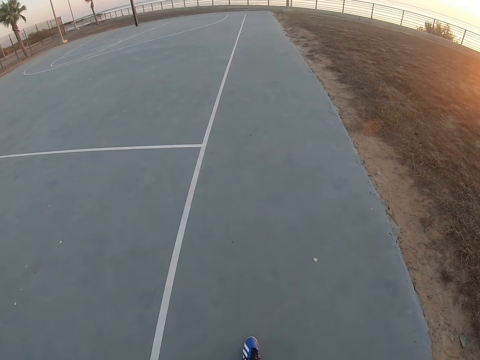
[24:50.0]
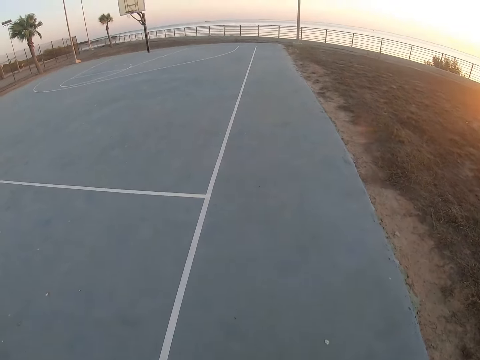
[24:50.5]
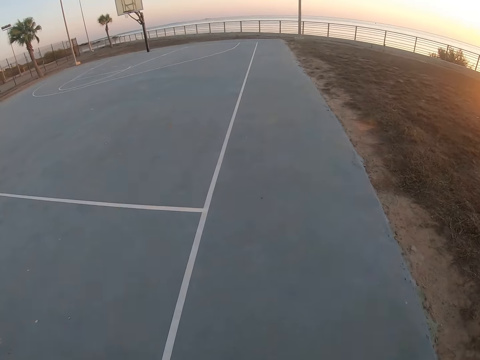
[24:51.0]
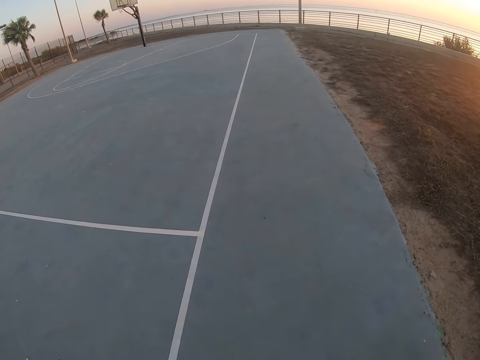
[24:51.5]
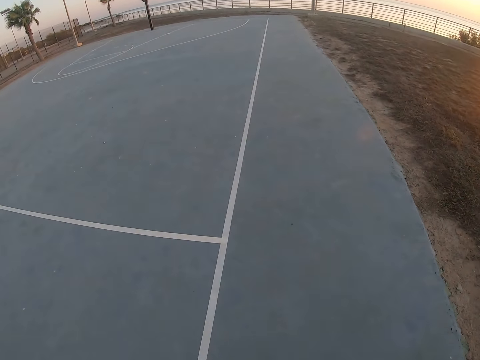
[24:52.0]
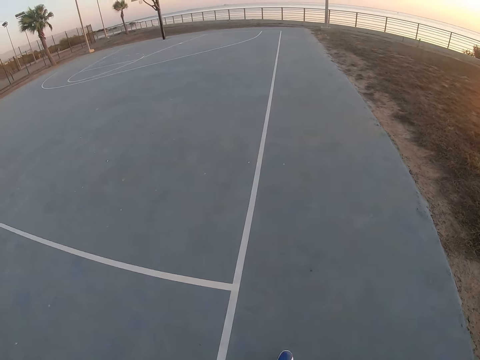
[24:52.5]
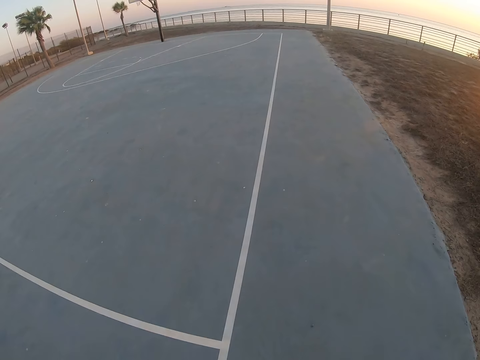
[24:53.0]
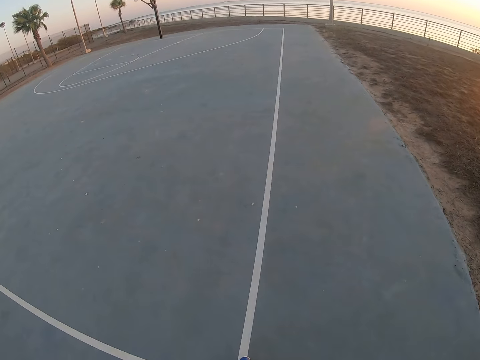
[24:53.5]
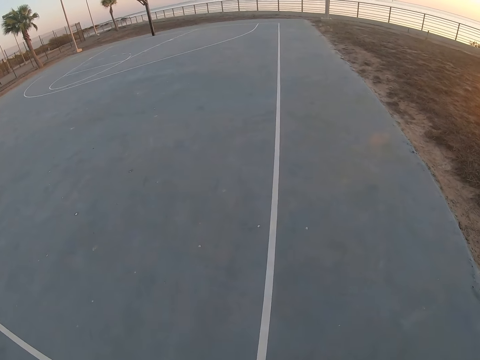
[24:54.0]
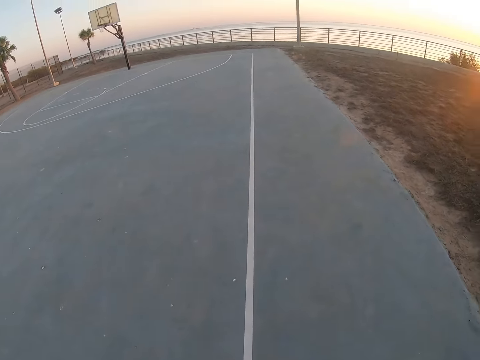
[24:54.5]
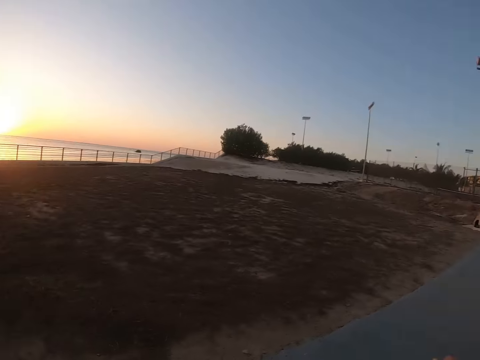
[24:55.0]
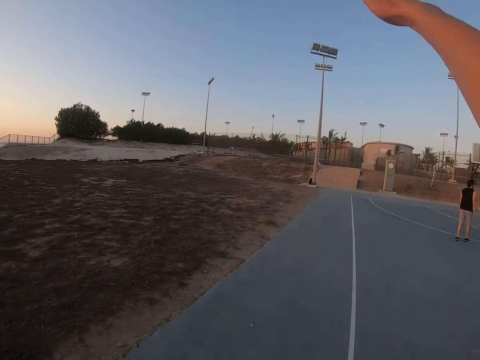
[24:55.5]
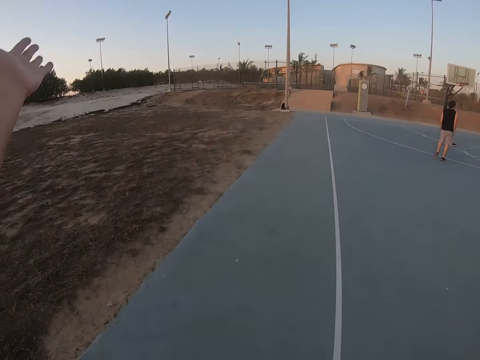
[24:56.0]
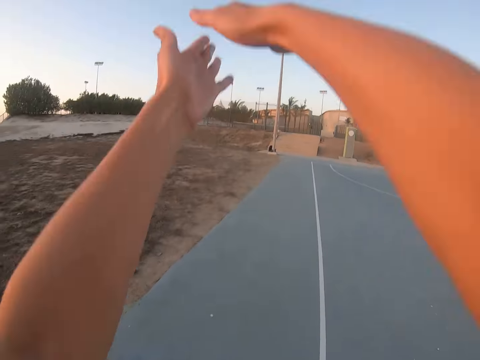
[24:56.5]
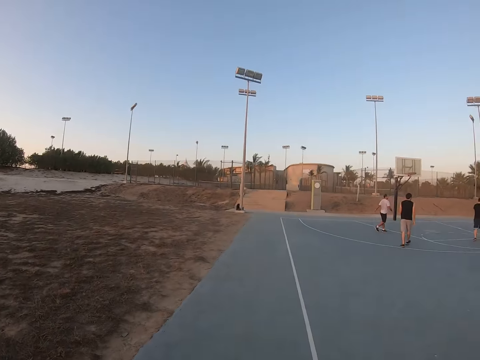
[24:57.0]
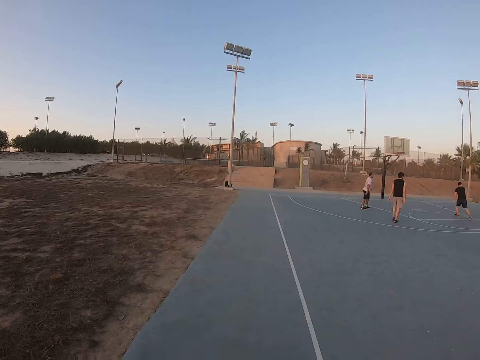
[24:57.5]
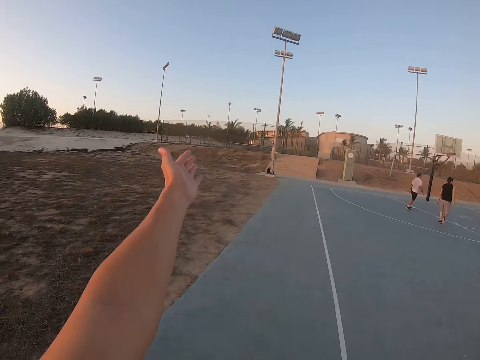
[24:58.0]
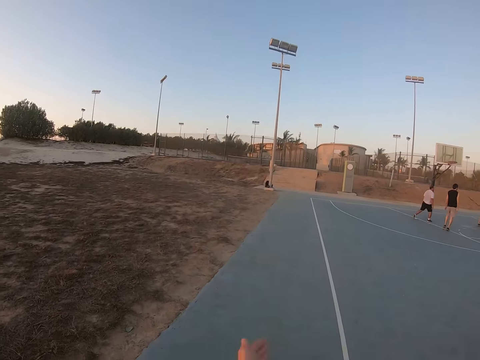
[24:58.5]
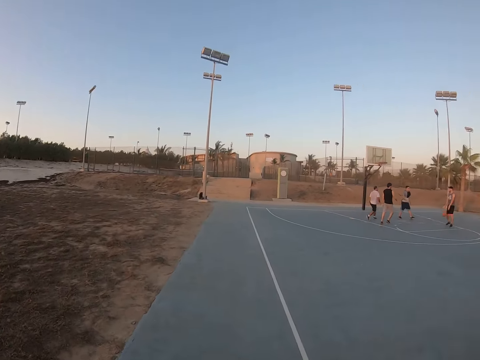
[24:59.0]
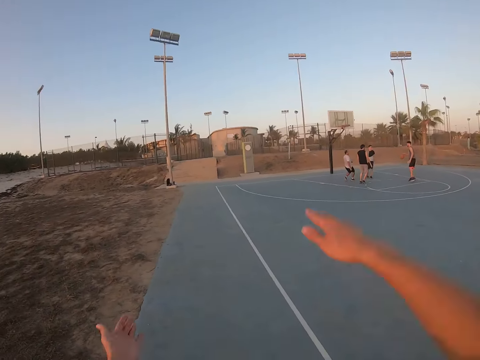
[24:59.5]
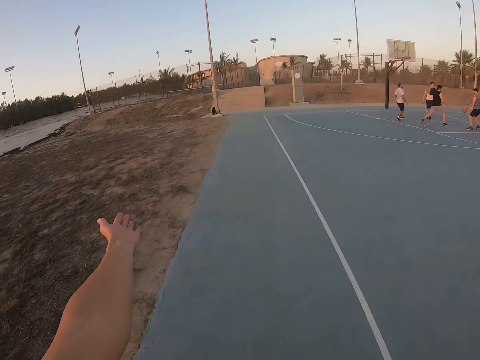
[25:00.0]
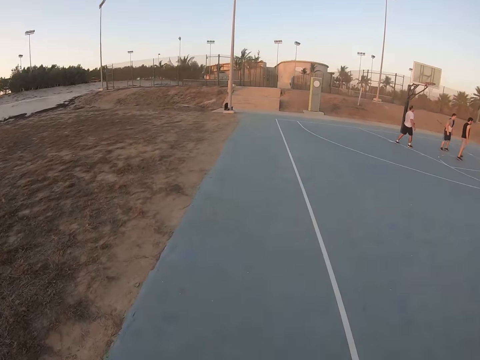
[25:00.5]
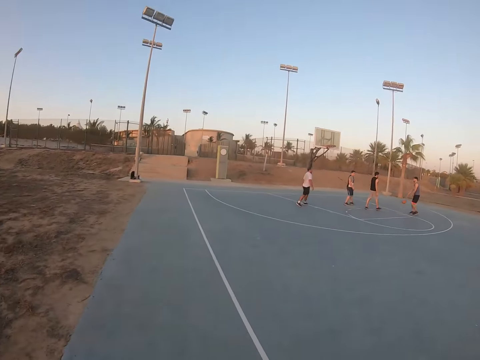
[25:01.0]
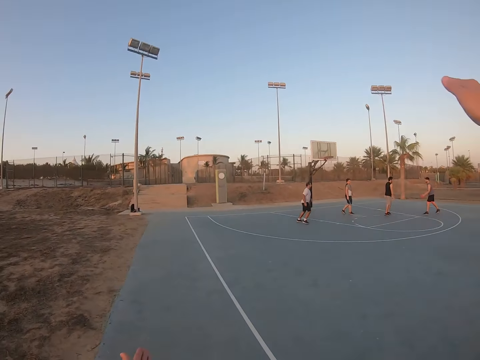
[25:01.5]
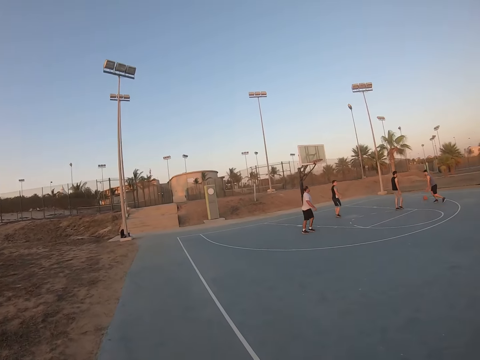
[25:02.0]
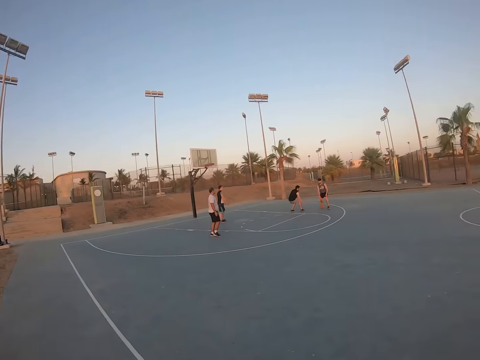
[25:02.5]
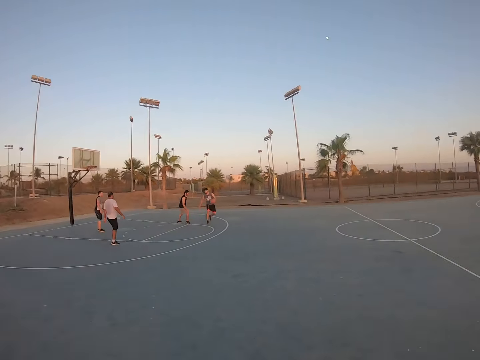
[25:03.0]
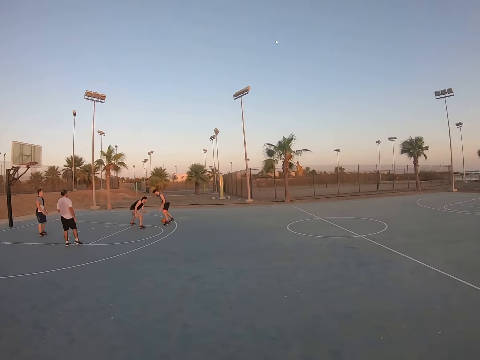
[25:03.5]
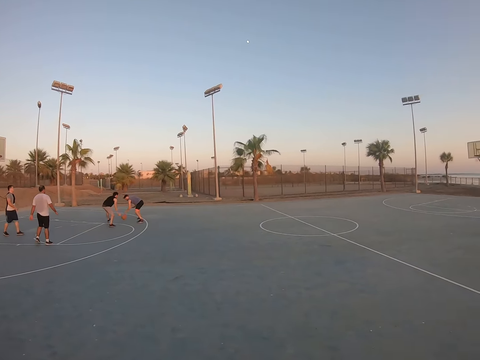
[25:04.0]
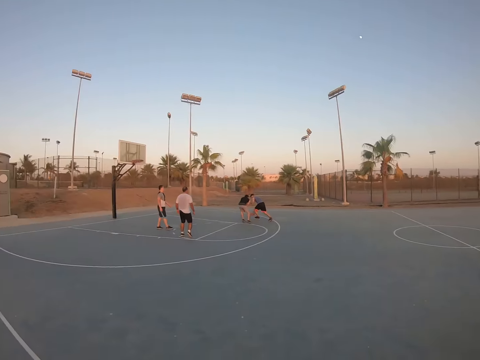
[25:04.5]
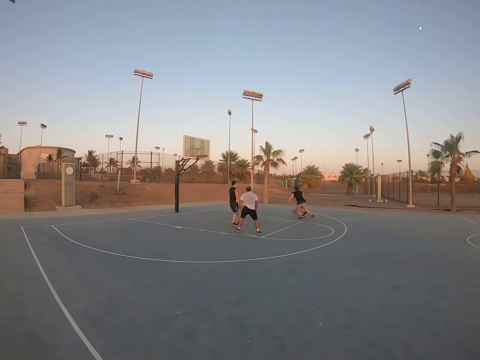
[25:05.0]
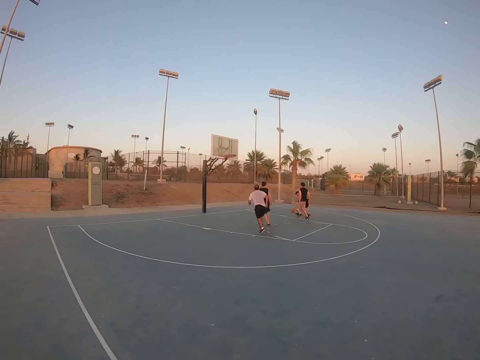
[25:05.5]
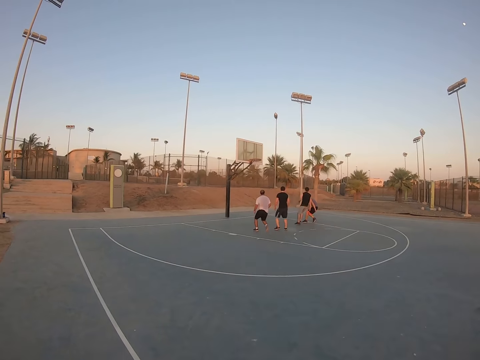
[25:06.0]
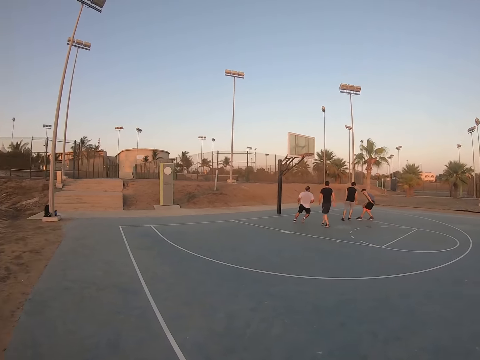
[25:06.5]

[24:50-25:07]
The camera wearer does exercise. A man and other men play basketball. The camera wearer works out. The man and the other men play basketball.

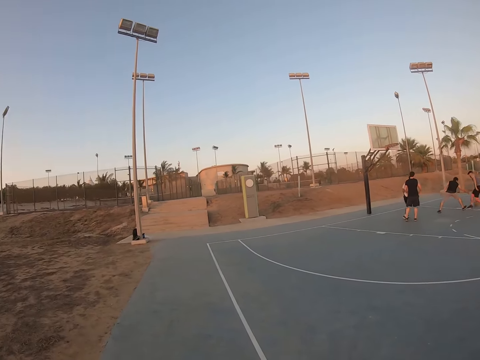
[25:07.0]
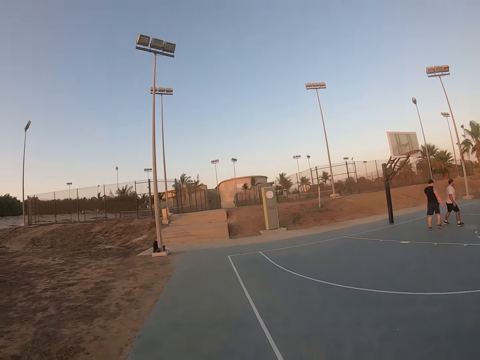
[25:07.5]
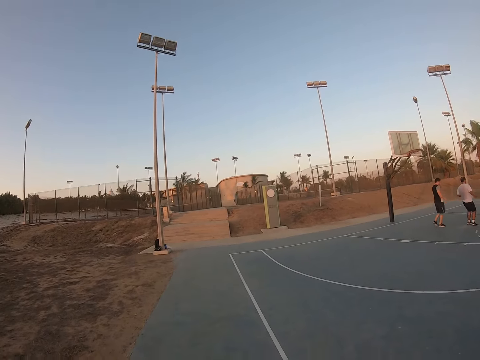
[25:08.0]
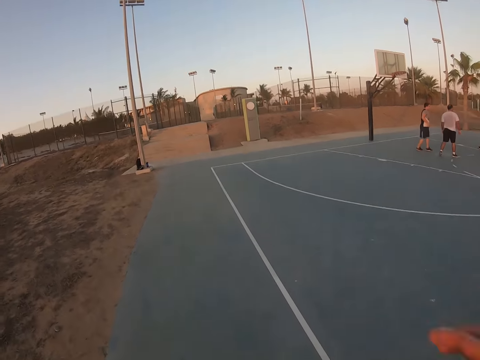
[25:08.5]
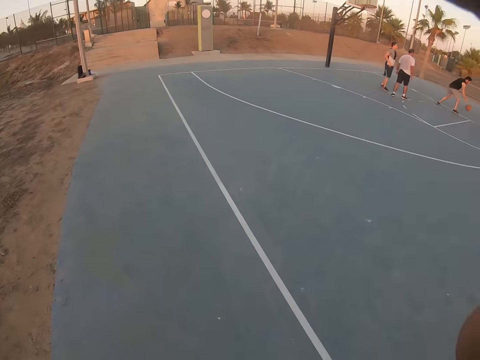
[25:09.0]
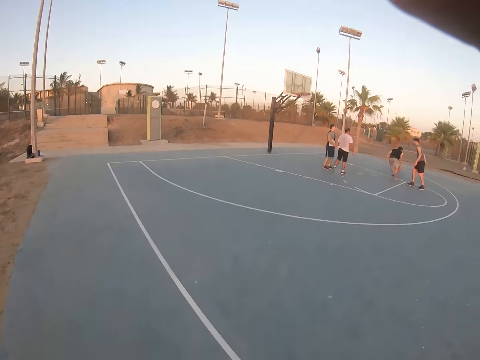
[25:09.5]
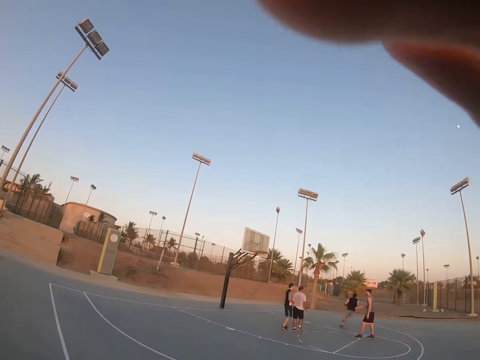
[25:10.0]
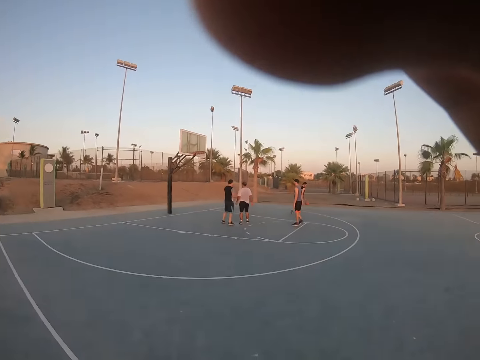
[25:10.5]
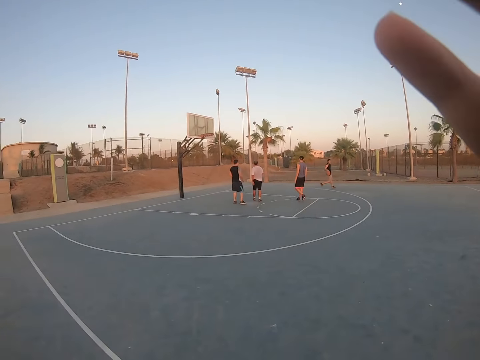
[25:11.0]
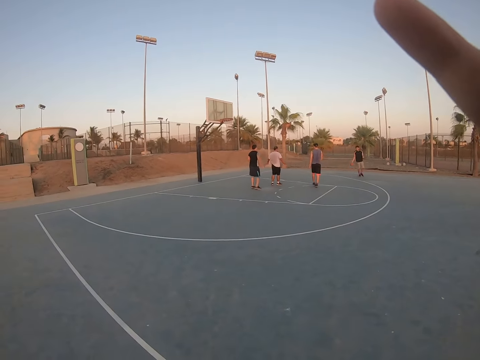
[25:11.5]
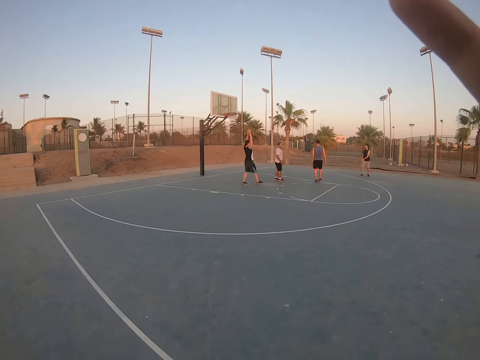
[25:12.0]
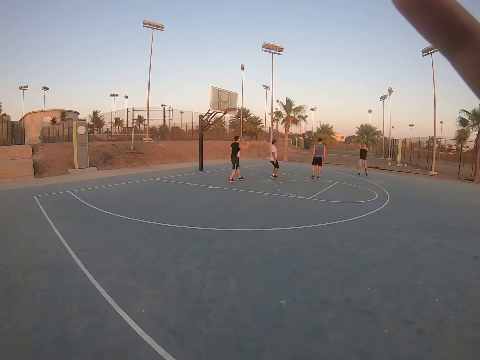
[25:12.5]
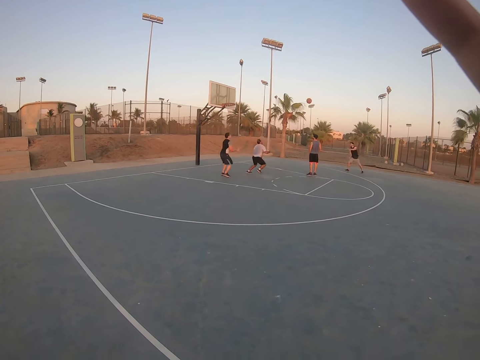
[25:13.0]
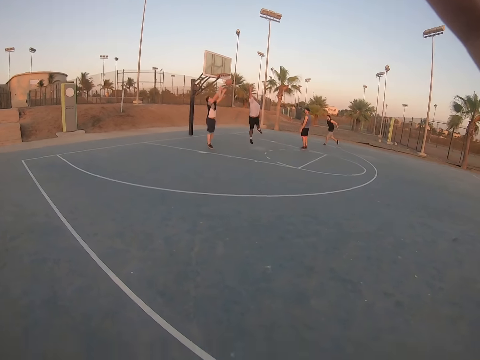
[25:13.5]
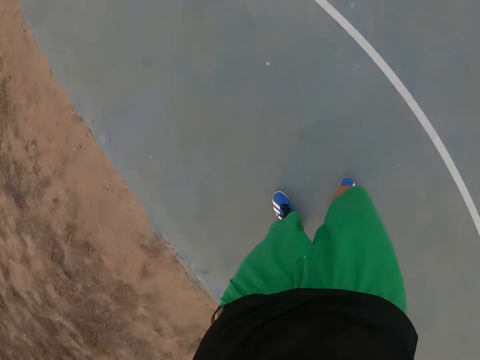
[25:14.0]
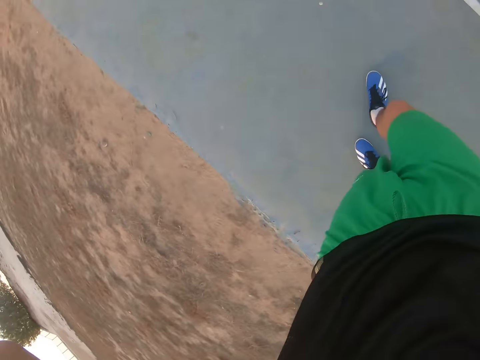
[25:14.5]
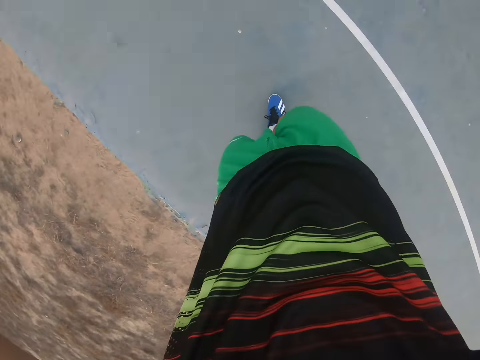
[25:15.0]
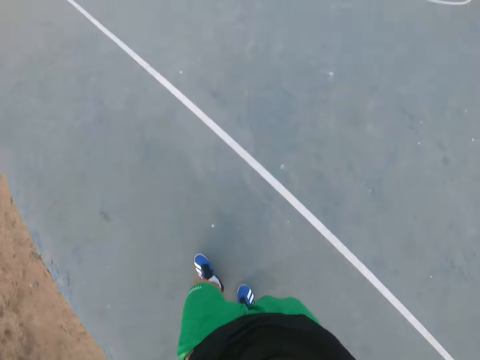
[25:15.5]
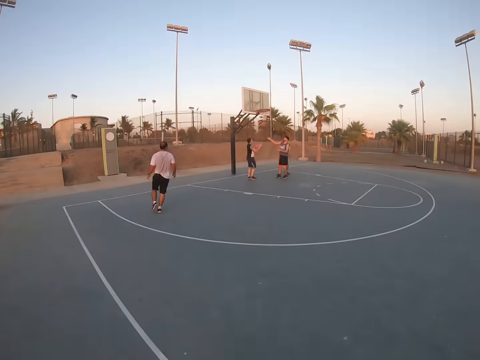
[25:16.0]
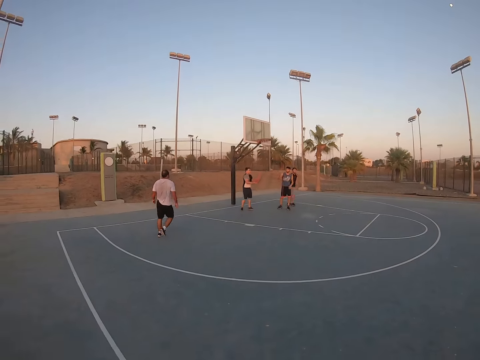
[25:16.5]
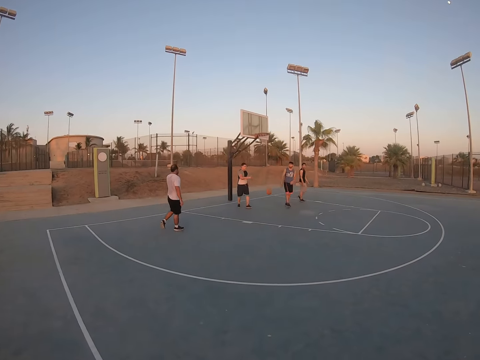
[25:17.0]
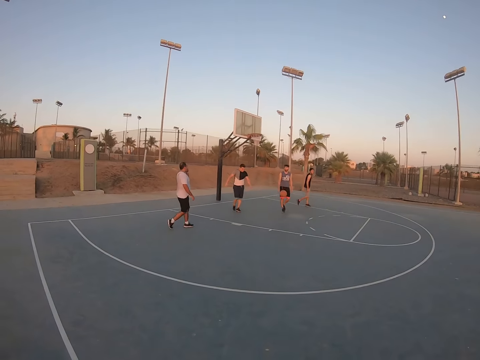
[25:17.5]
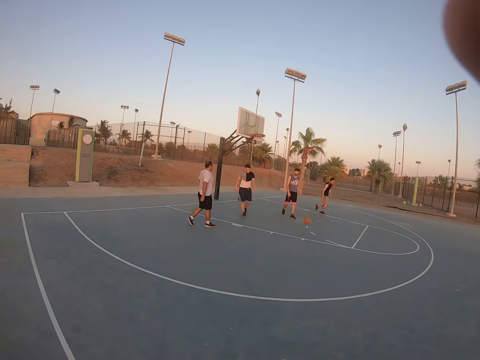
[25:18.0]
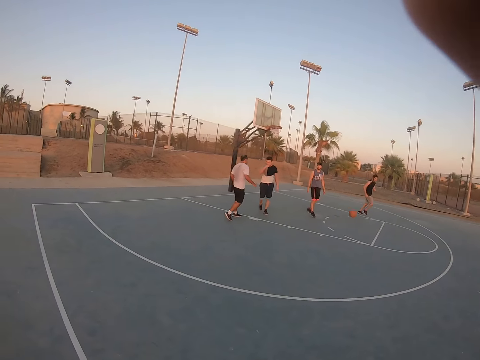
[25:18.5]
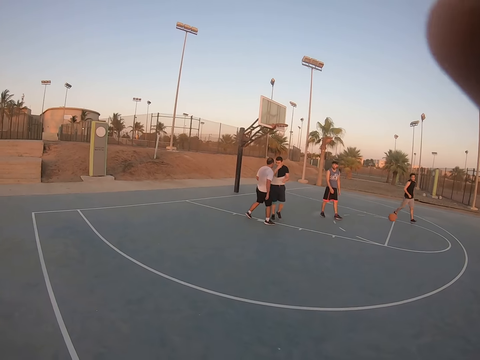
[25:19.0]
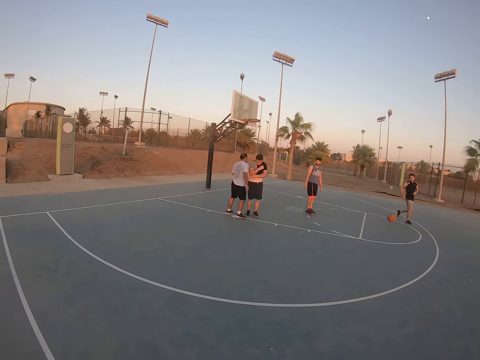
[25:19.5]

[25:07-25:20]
The camera wearer holds his camera. They fix his camera. A man and other men play basketball.
